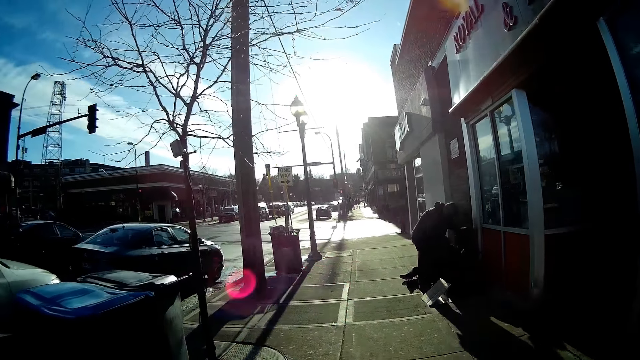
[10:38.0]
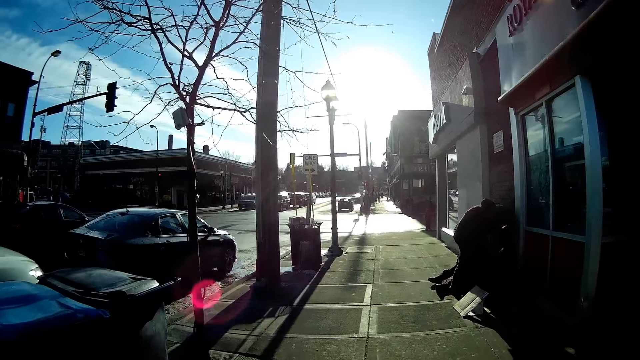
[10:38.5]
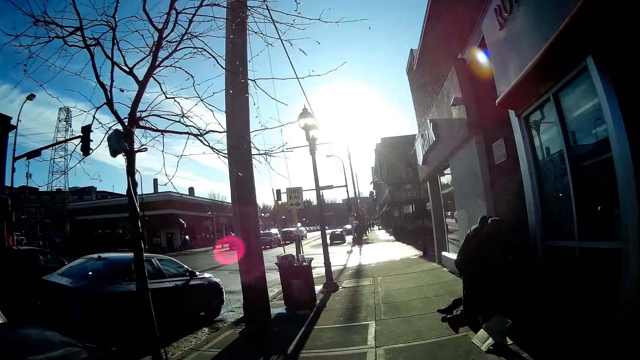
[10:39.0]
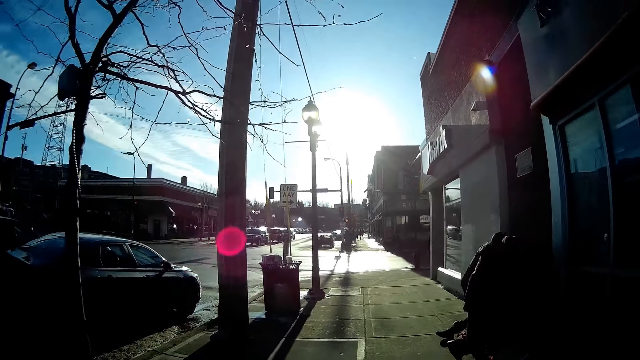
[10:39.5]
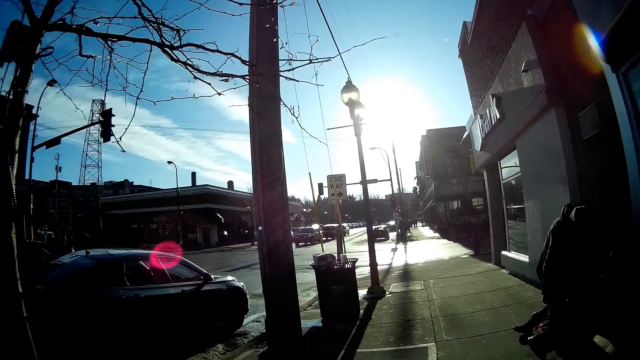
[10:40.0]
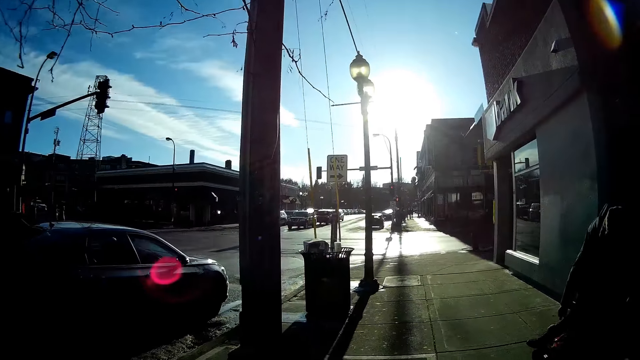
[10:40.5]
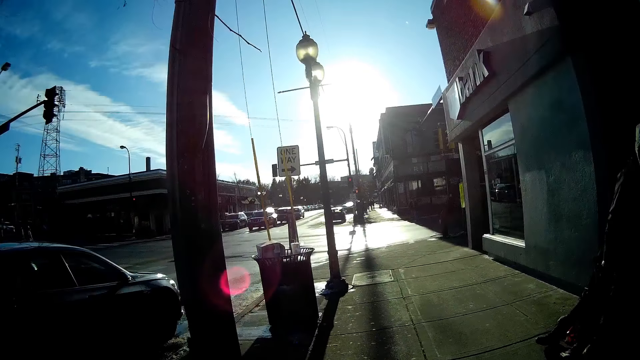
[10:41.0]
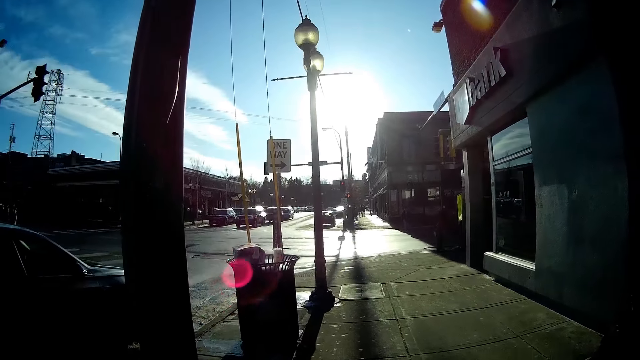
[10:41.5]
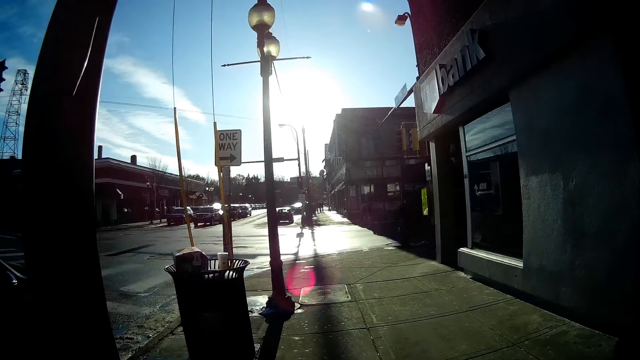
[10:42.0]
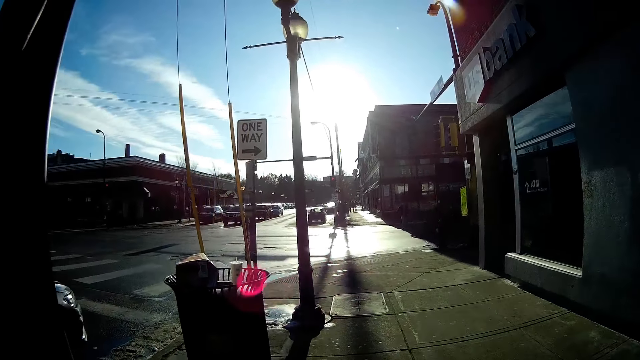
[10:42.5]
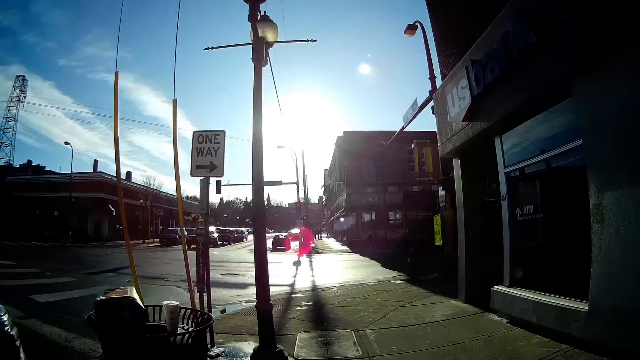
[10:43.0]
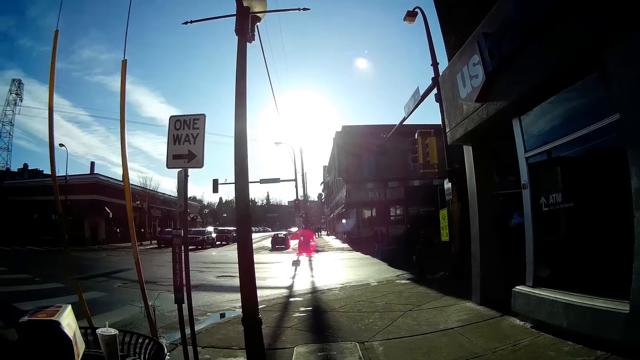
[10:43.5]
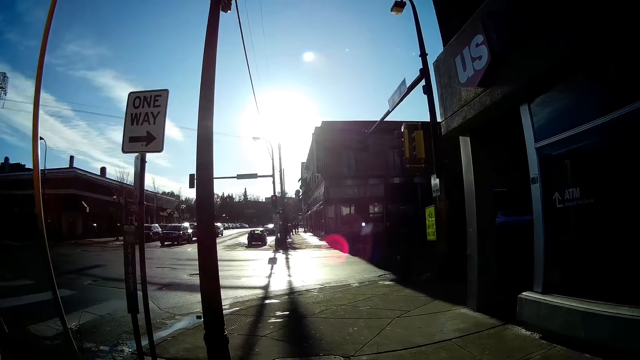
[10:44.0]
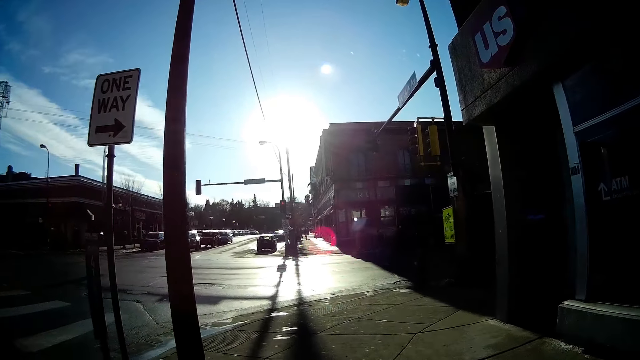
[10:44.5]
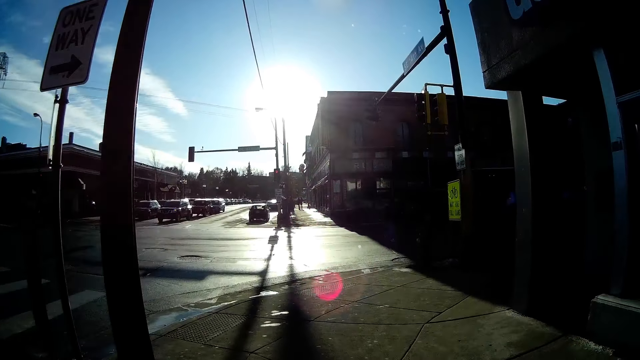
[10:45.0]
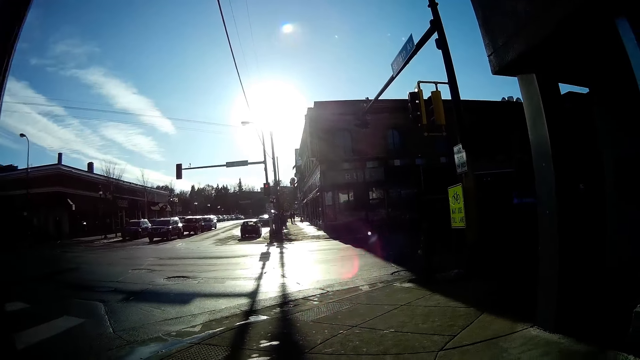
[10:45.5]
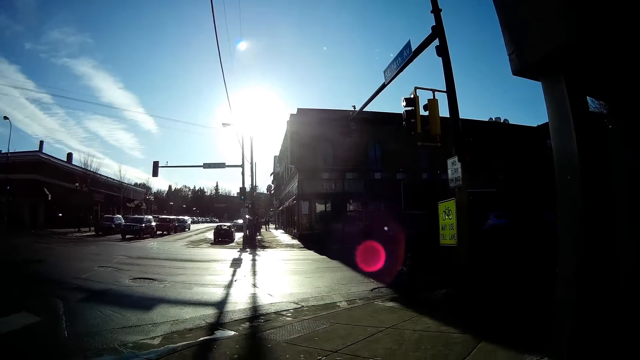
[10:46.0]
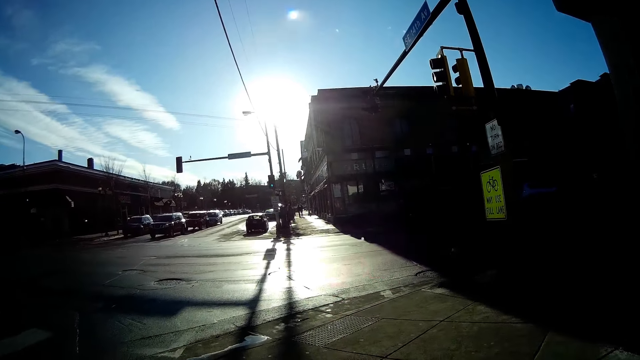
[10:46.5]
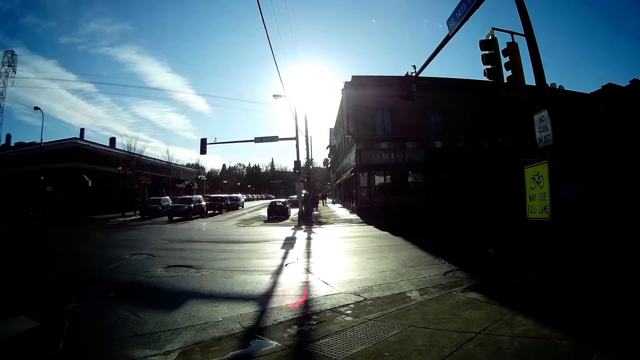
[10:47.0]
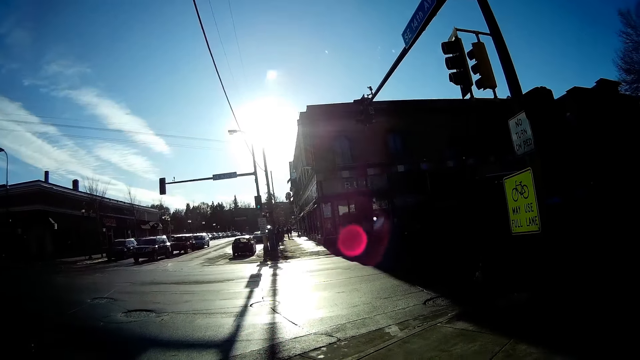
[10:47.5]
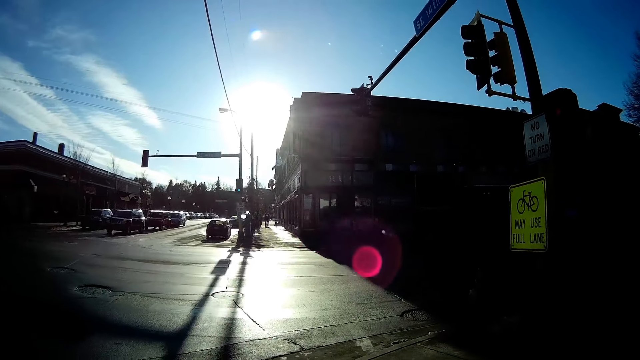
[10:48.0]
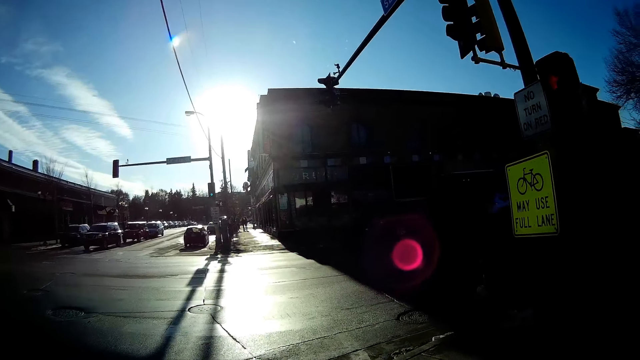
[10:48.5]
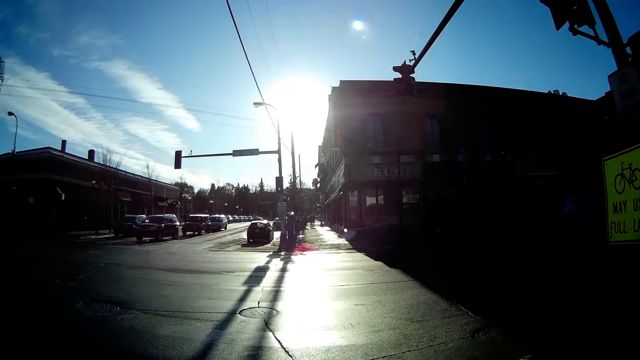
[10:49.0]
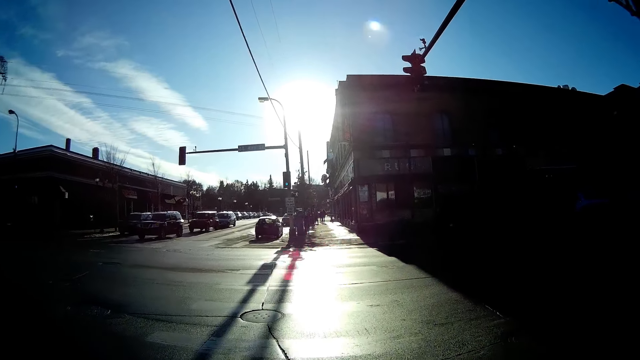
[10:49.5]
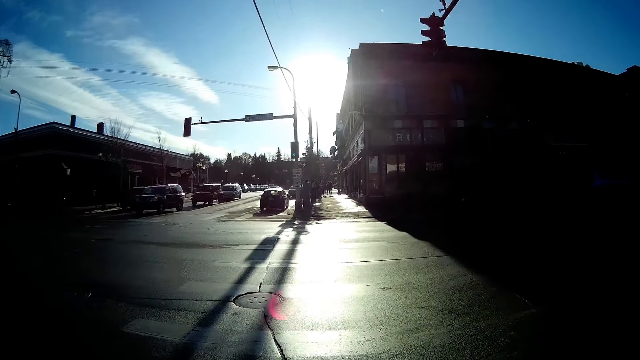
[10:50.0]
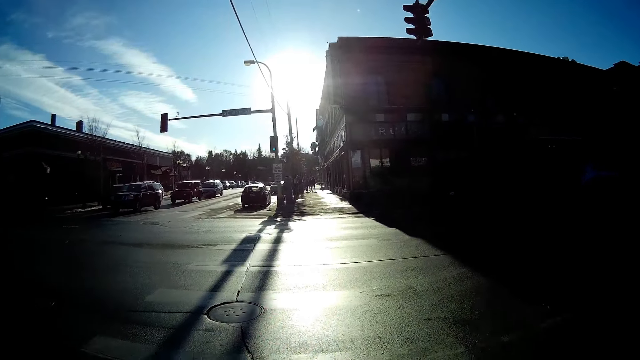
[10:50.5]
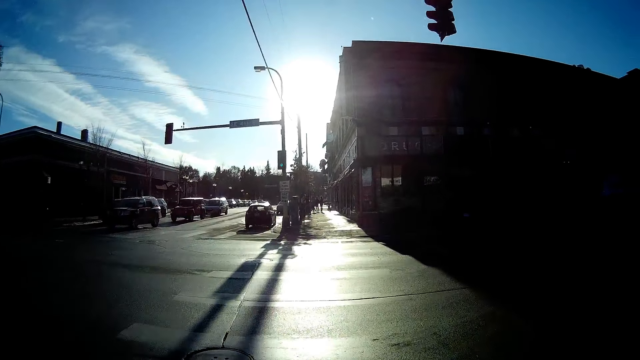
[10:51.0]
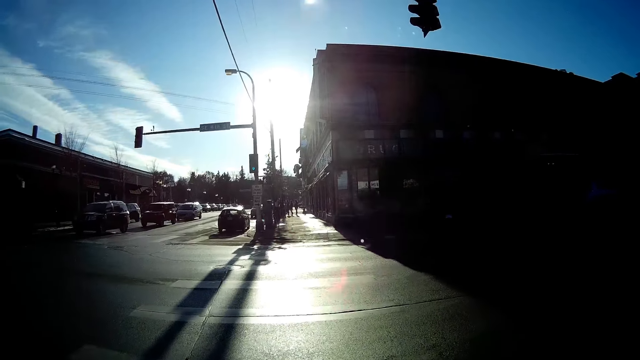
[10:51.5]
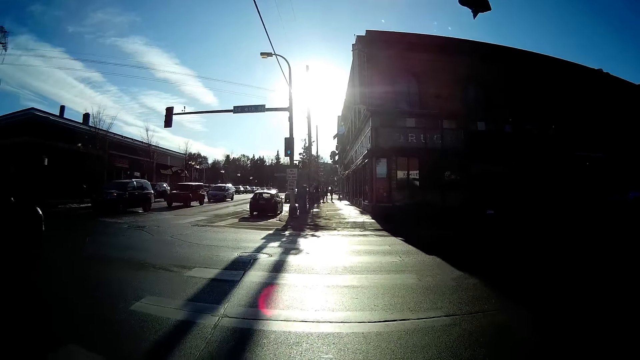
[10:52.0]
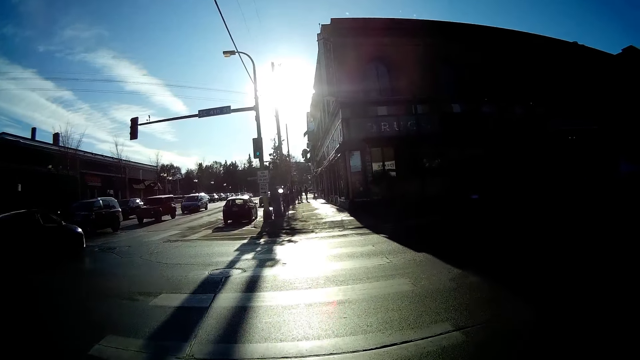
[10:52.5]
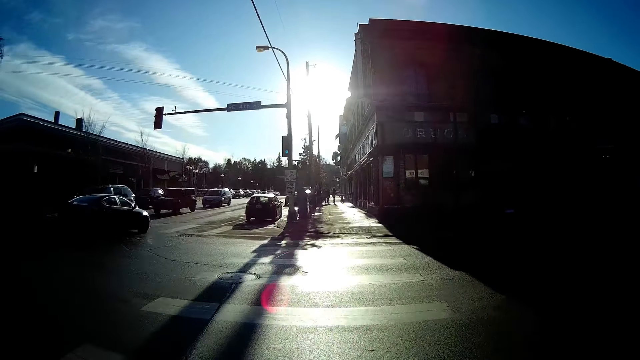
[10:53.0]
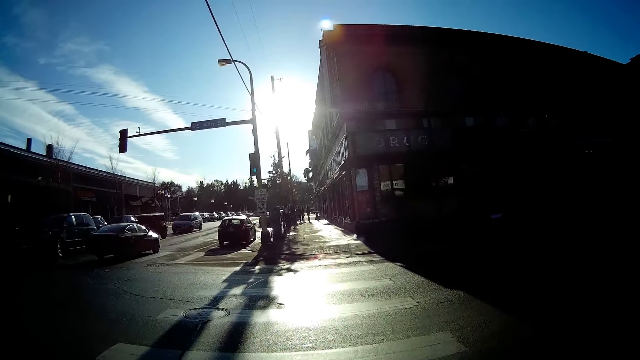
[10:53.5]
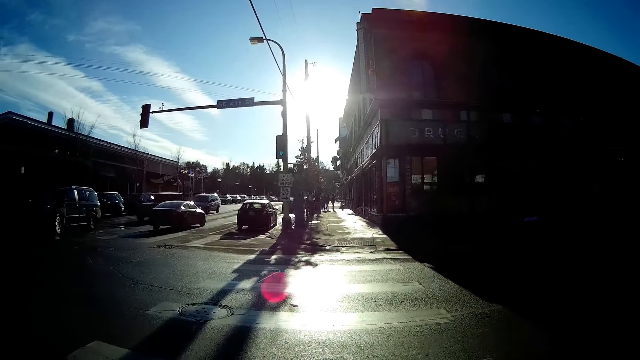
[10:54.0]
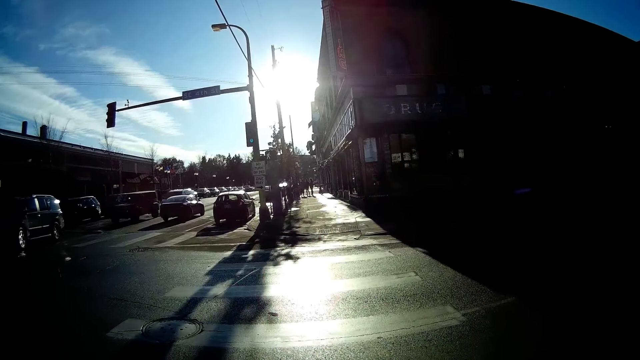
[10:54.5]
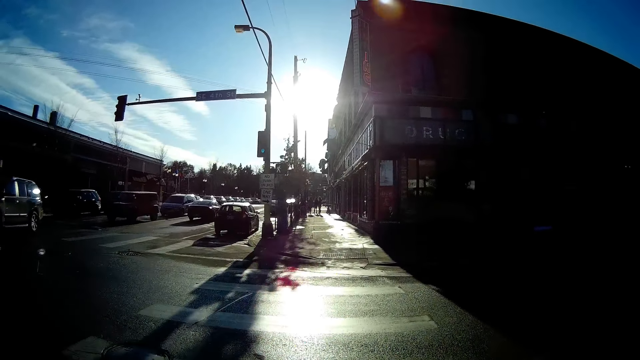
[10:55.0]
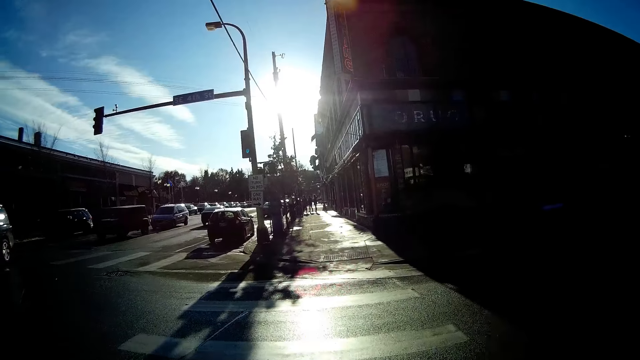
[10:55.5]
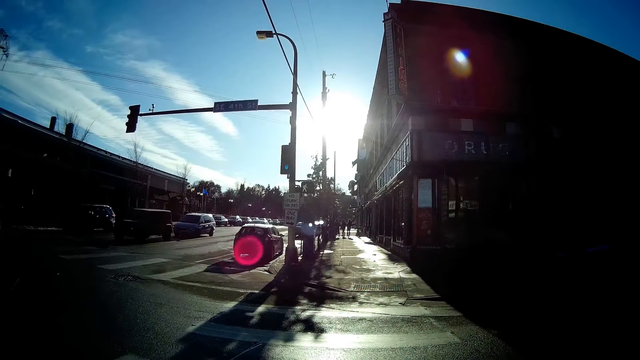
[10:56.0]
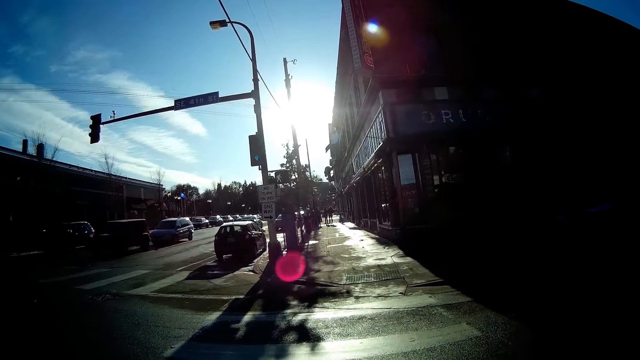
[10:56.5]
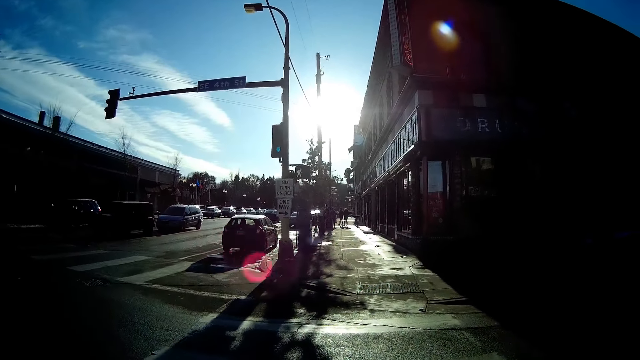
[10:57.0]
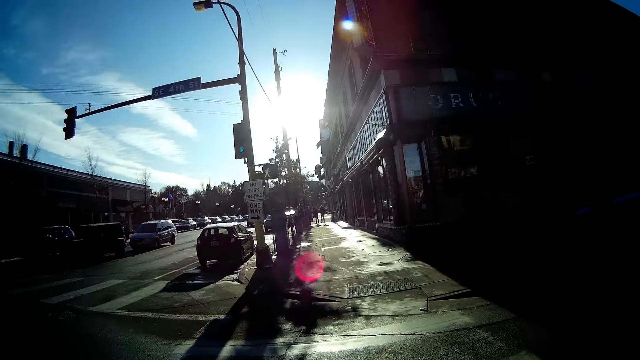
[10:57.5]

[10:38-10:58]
The camera wearer crosses the road. A car moves past them on the road.
